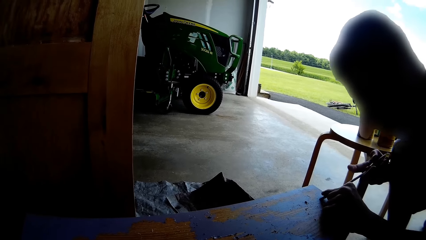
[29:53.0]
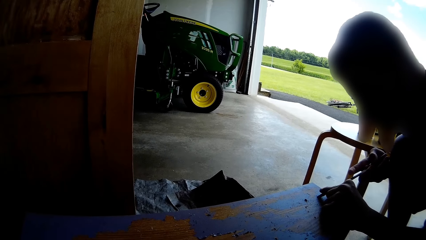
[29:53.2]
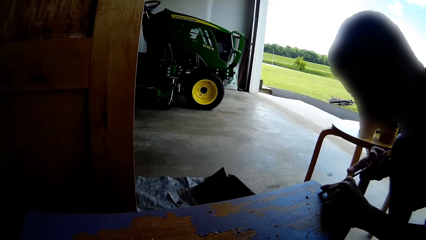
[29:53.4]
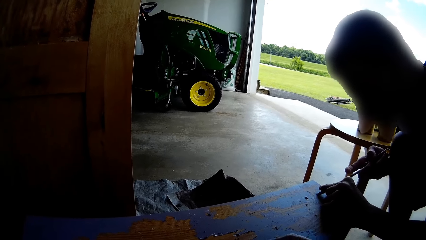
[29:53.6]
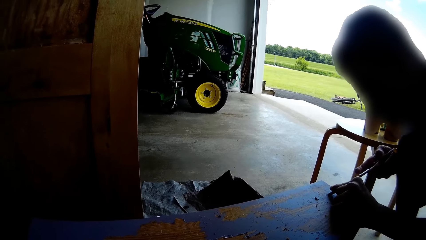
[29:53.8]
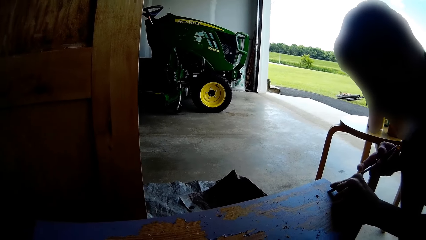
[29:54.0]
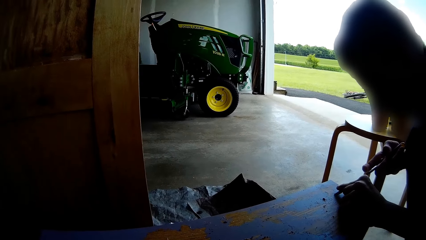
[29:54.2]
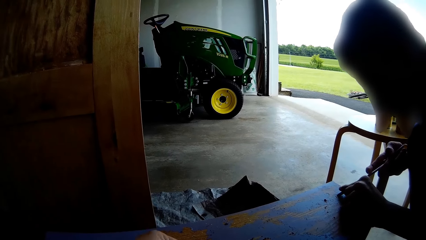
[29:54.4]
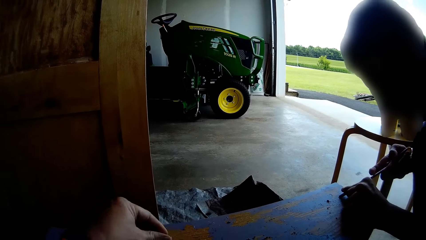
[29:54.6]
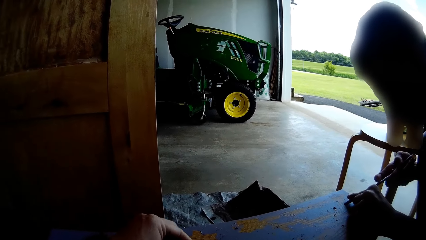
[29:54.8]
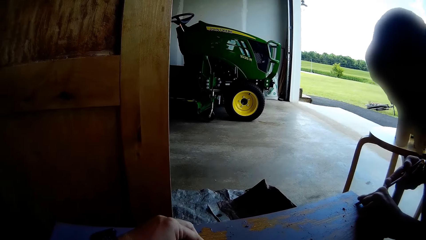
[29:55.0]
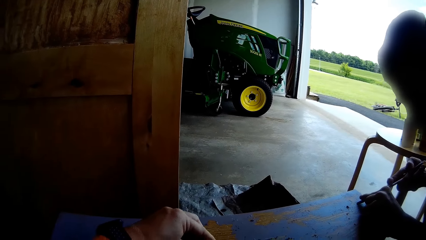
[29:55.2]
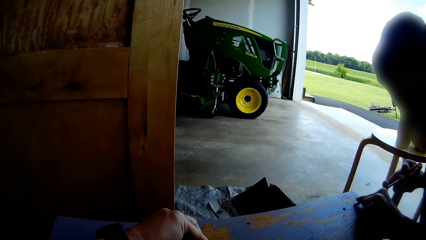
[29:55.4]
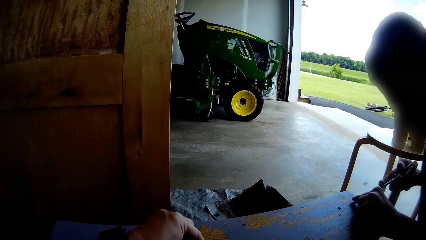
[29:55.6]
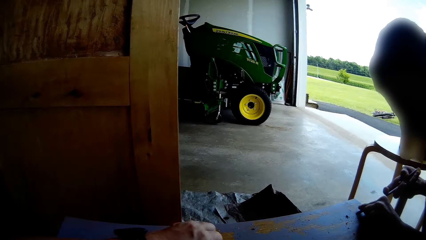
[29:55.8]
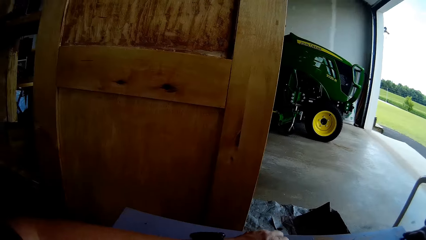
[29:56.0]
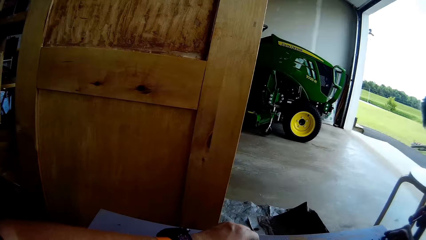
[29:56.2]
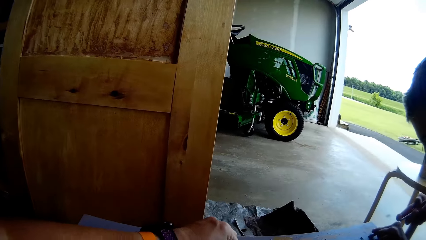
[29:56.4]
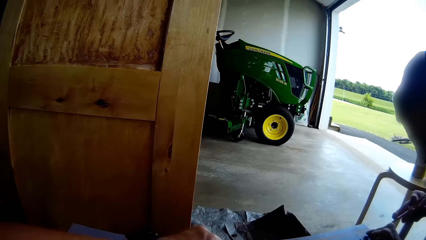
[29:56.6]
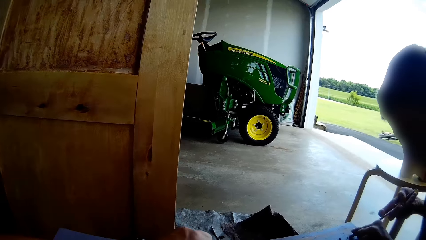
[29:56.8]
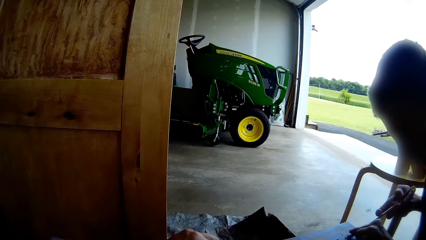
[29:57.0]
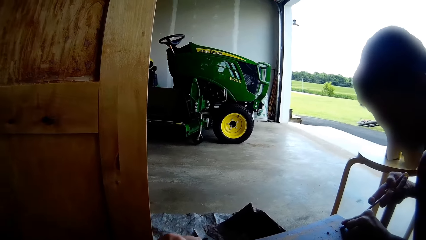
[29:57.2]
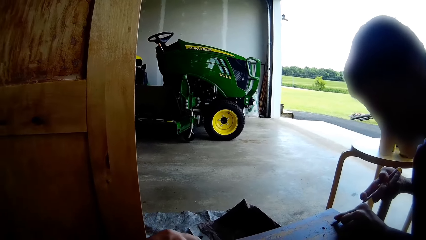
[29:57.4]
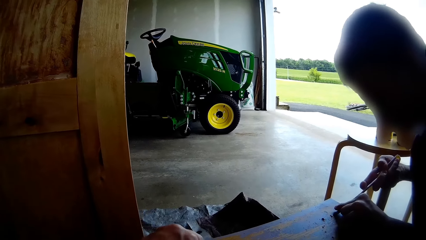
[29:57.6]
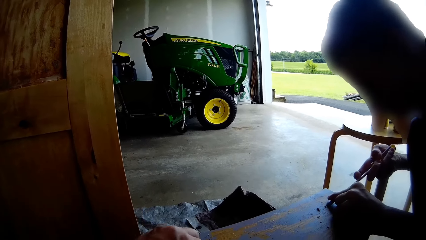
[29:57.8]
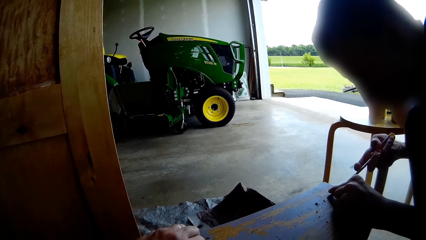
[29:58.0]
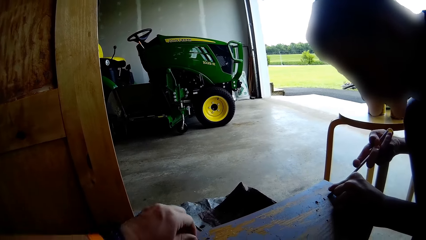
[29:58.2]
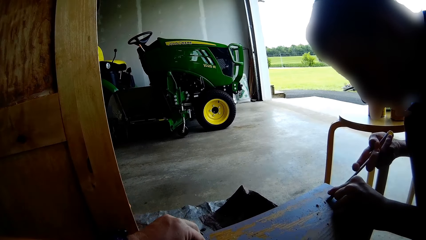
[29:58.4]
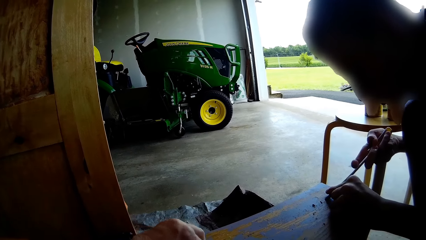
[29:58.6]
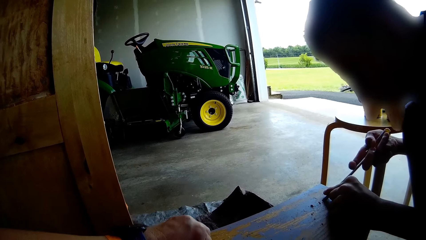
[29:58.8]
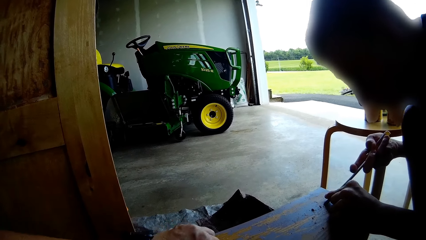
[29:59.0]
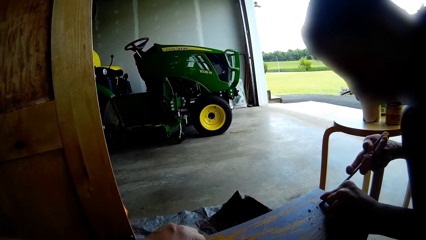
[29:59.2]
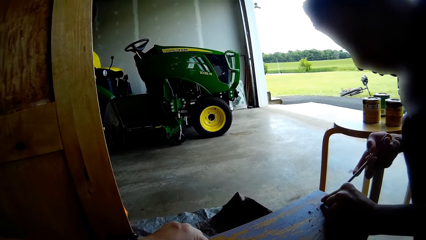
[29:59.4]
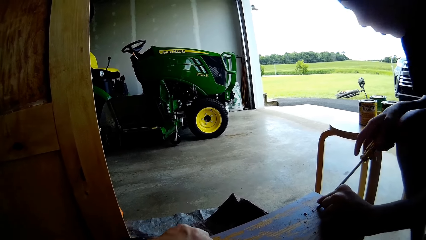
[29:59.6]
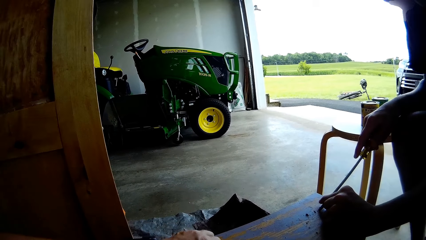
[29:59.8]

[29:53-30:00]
A man removes the scraped paints on the wooden structure using the screwdriver. The camera wearer removes the scraped paints on the wooden structure with her hand.
